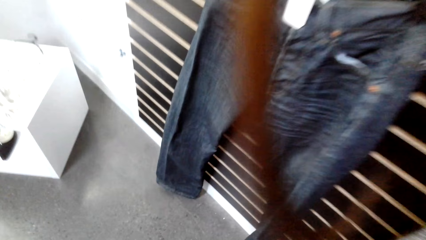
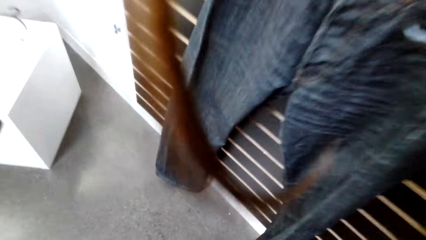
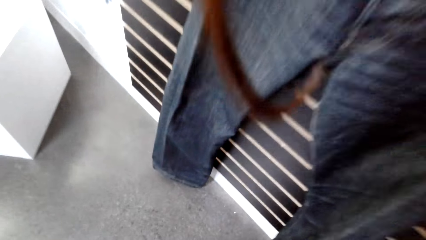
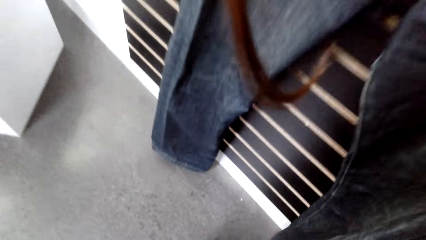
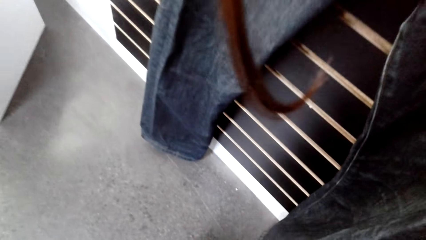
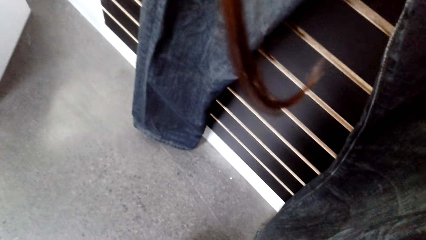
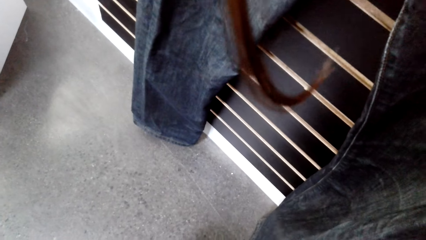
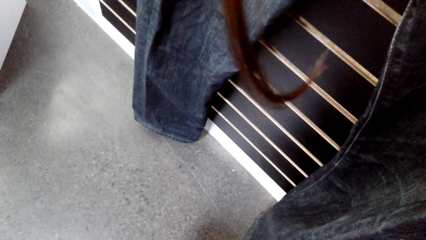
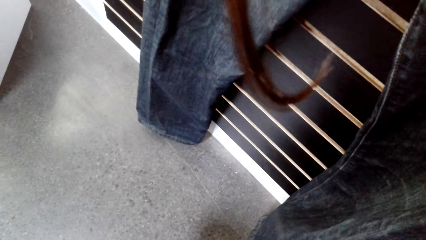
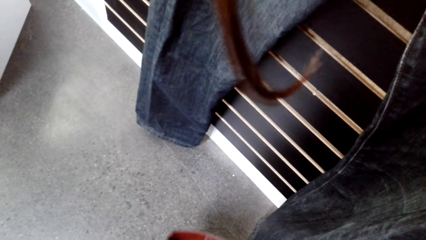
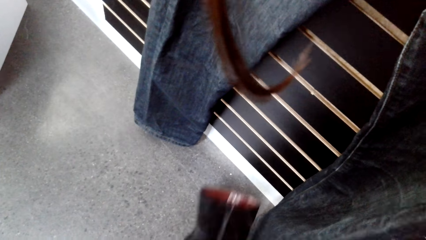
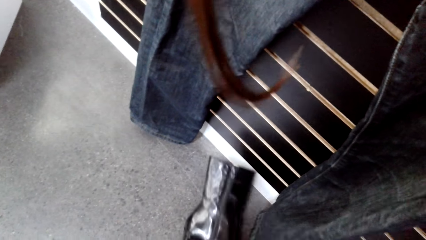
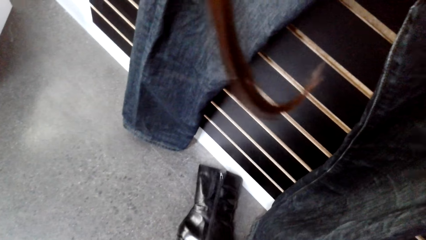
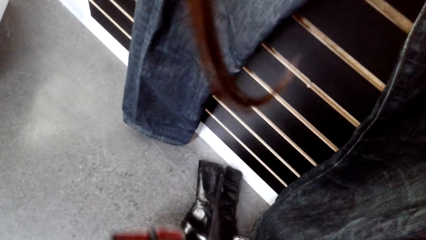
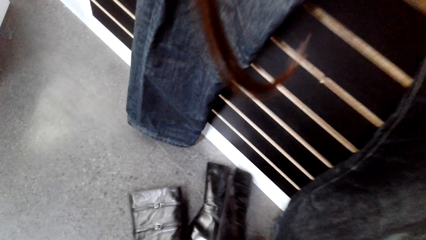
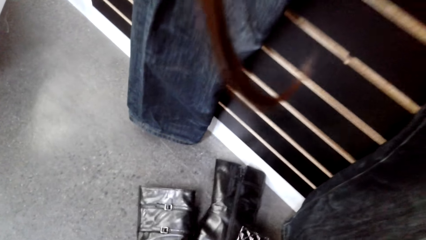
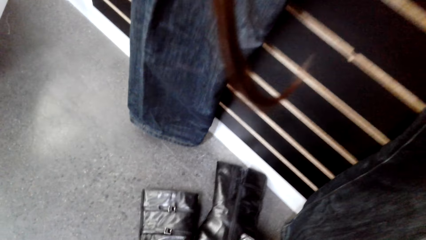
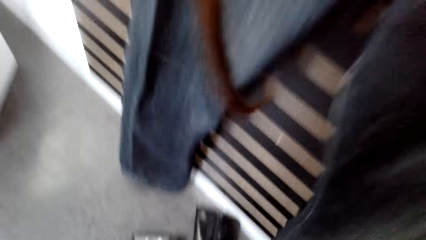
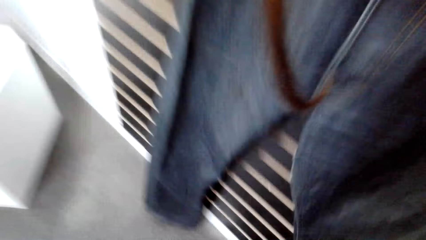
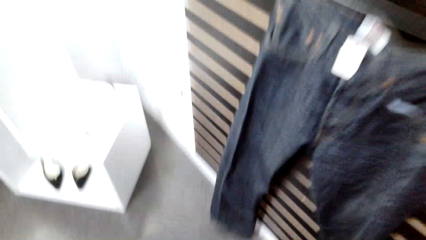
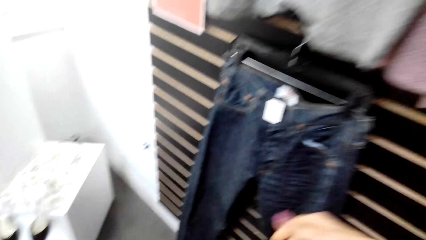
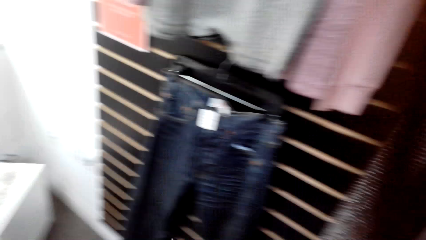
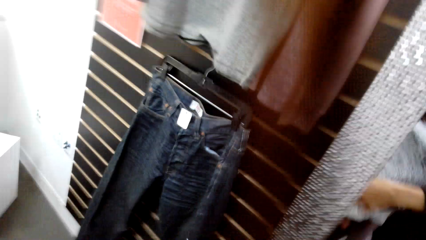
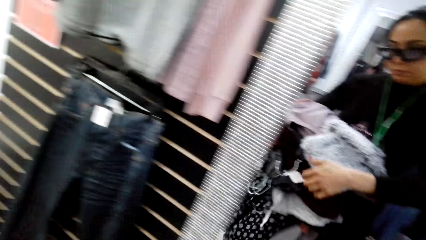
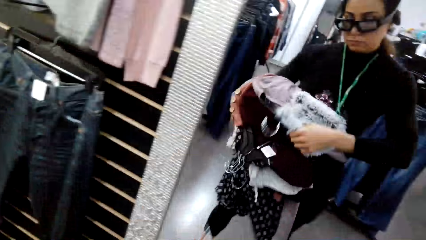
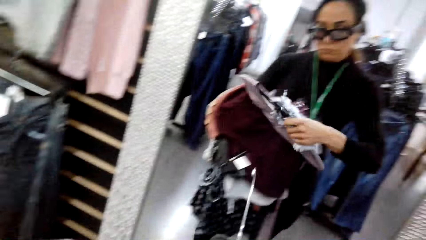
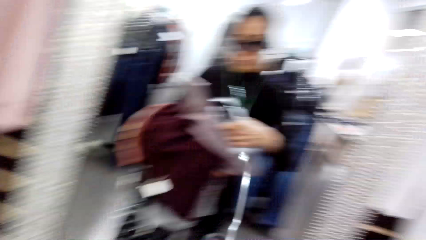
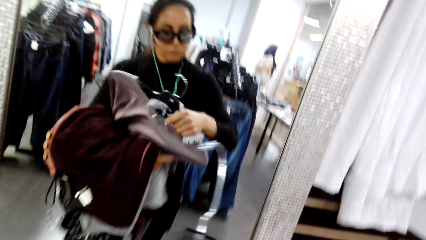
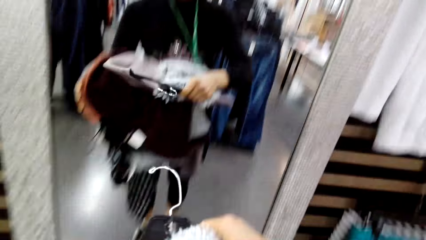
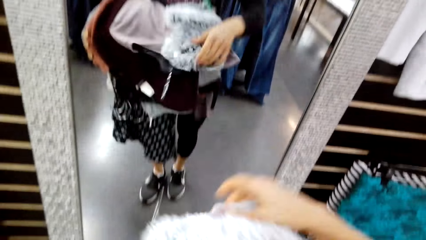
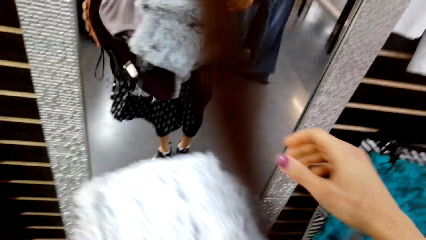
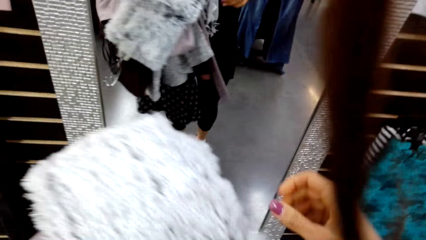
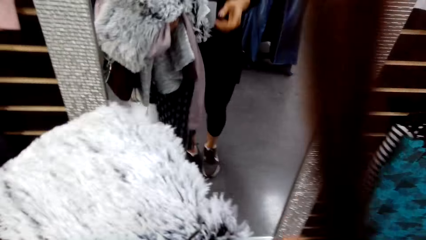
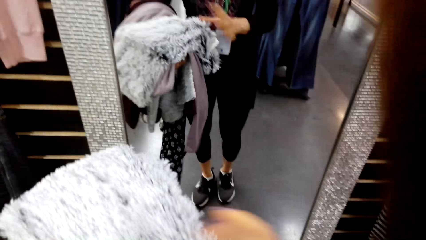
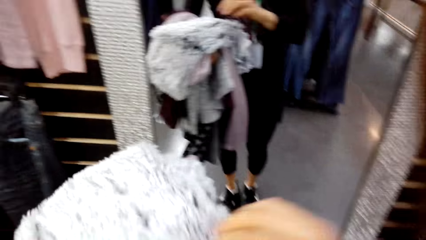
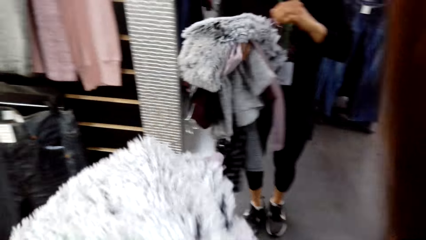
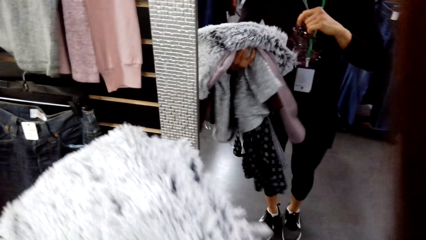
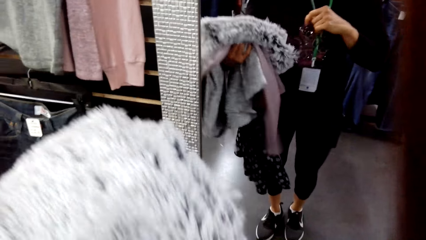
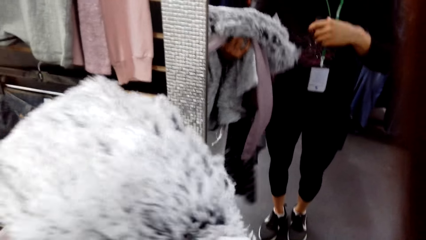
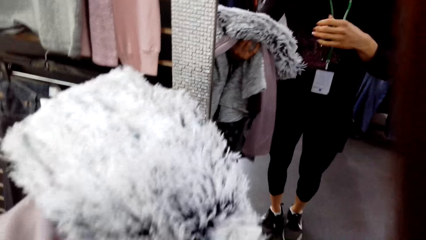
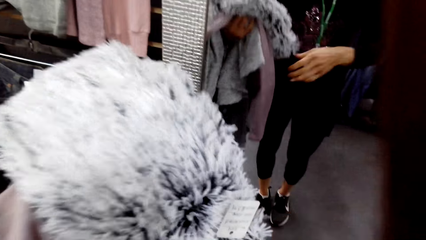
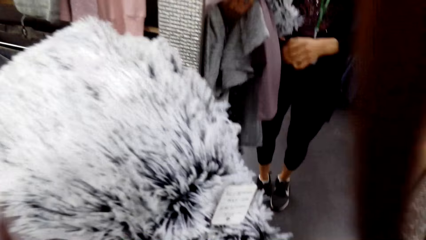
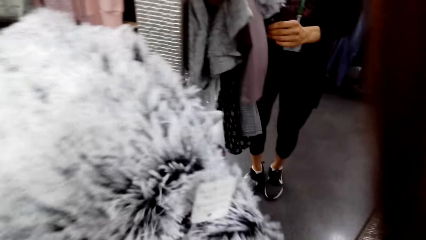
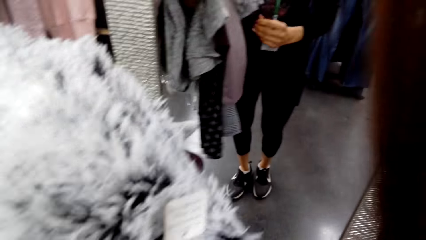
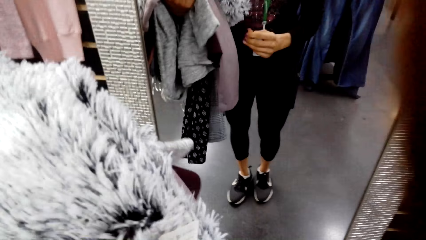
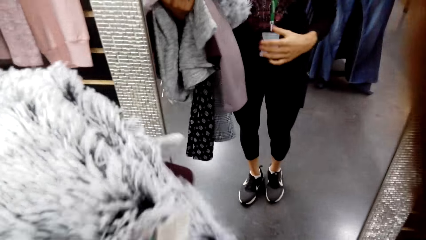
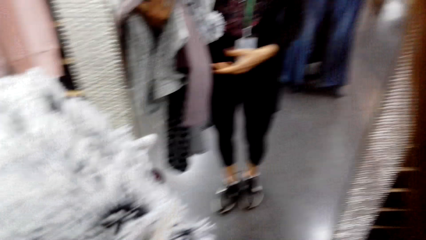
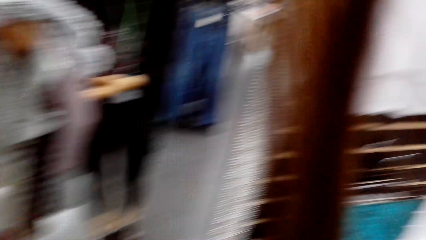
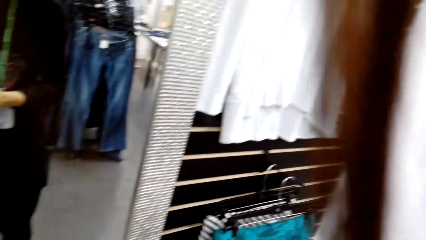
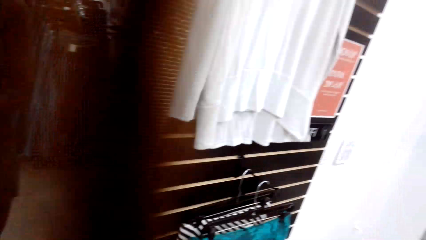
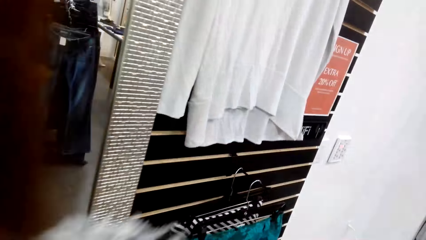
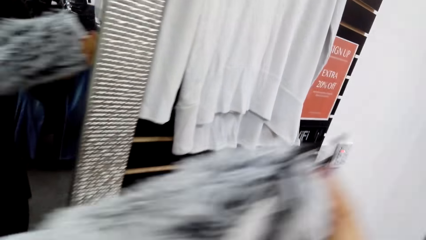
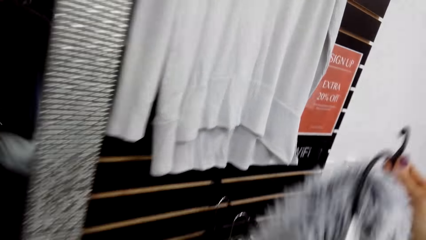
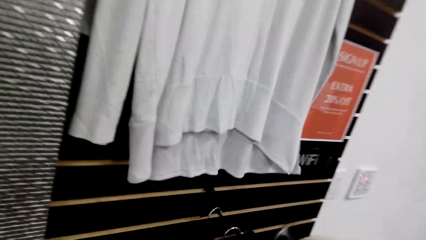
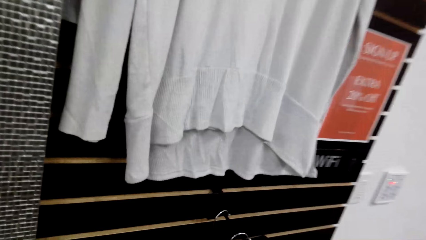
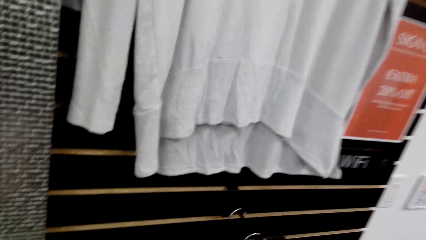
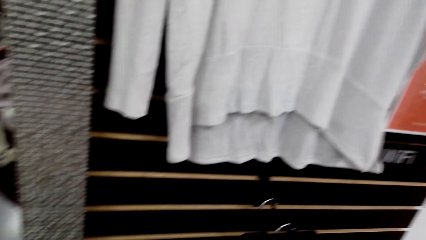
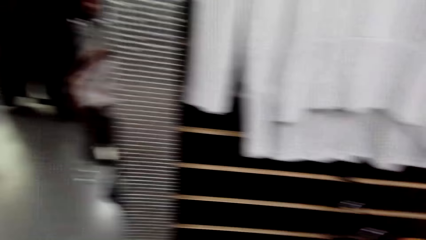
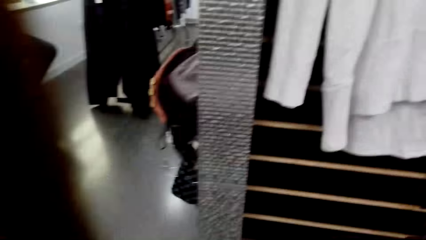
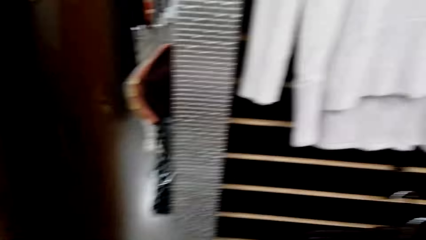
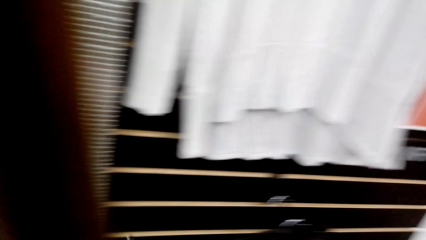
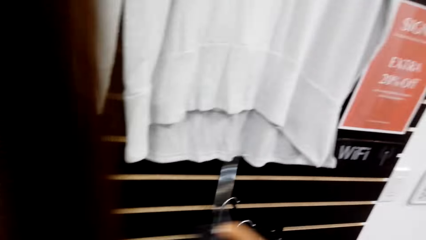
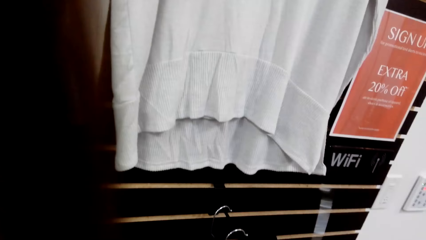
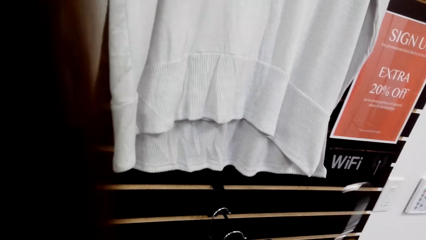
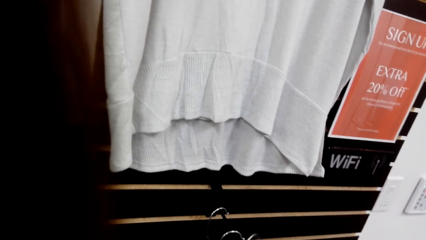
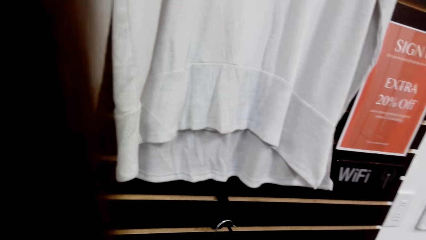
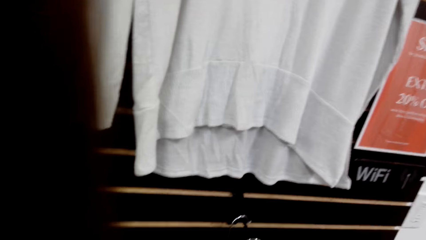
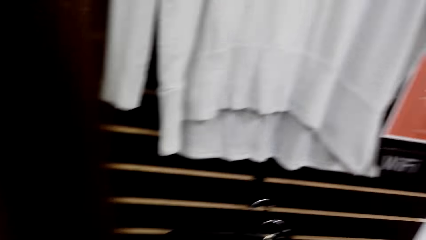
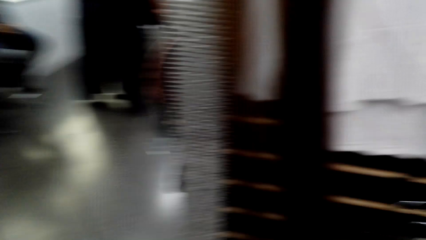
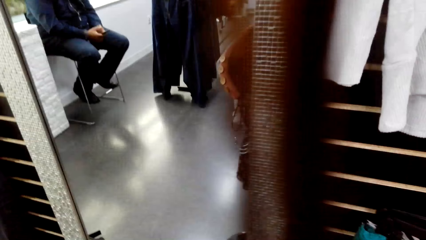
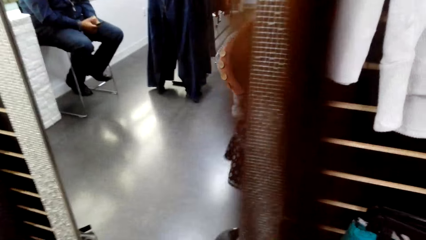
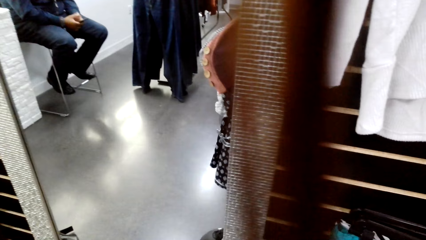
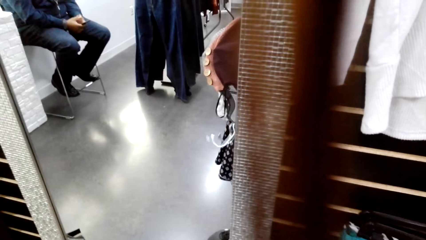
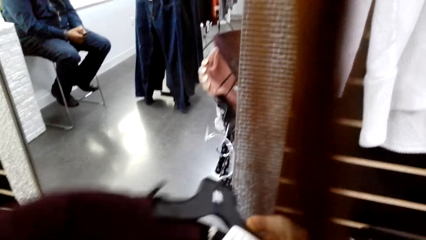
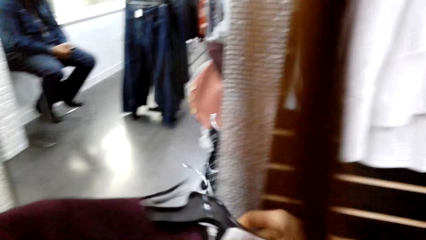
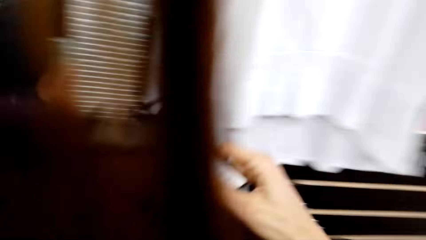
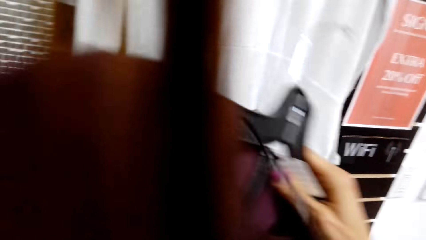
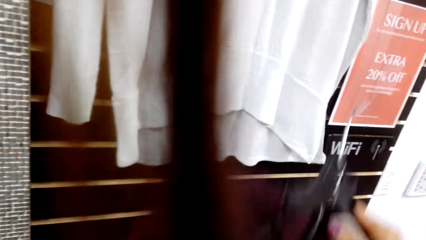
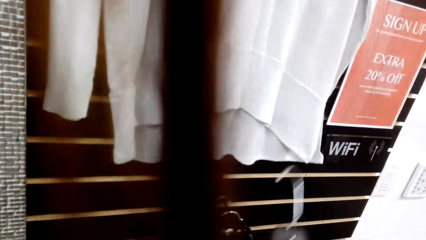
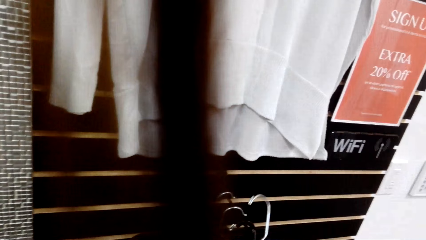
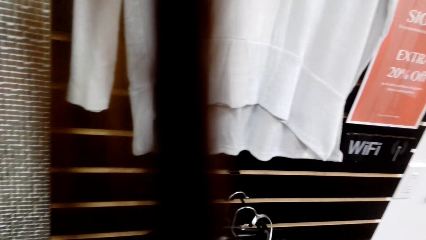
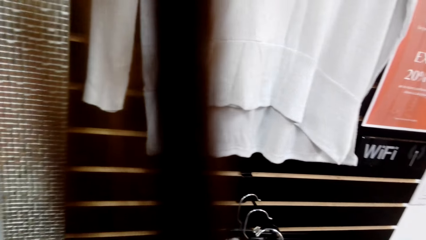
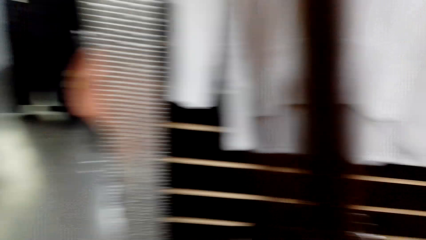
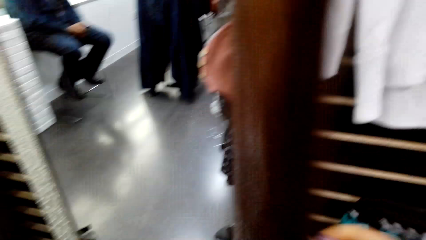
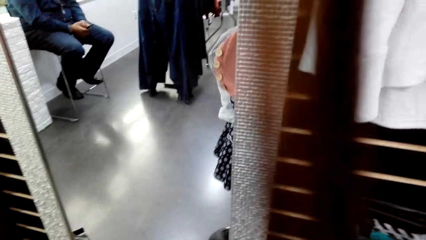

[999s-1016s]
The camera wearer drops the shoes on the floor. They look at the clothes. They hold the clothes. They hang the cloth on the display. A person scrolls the phone.
